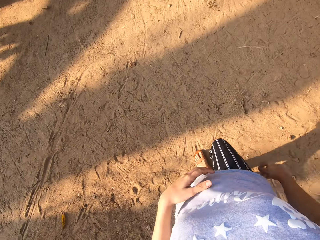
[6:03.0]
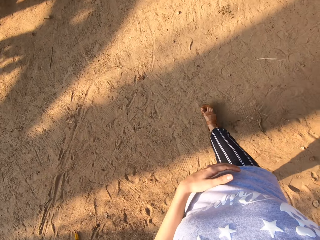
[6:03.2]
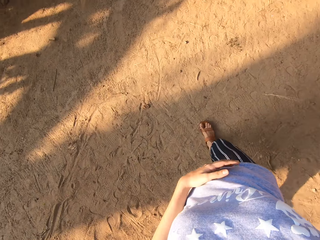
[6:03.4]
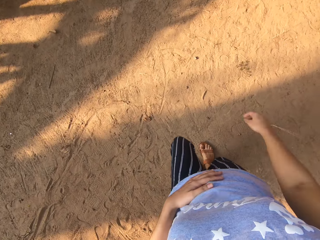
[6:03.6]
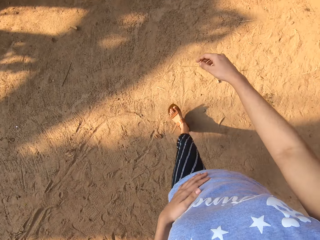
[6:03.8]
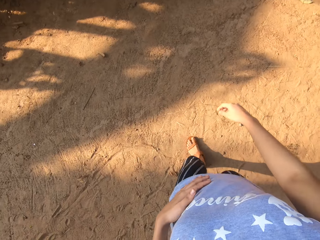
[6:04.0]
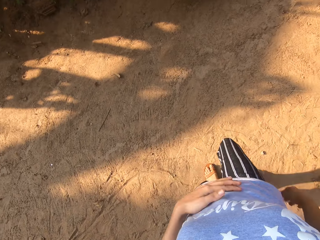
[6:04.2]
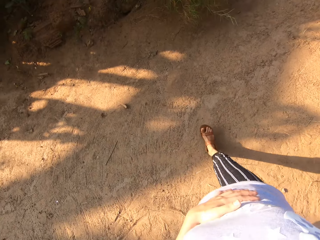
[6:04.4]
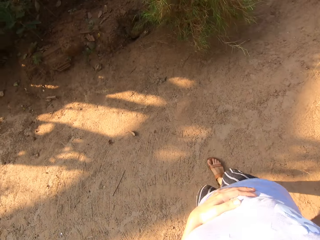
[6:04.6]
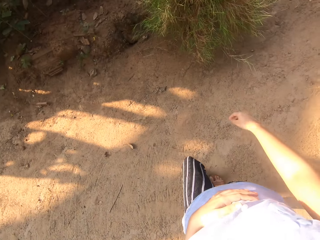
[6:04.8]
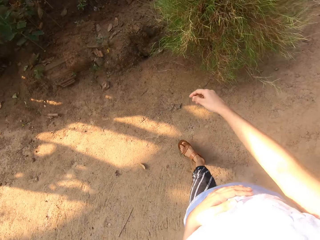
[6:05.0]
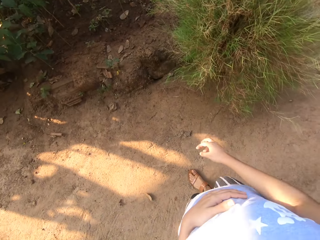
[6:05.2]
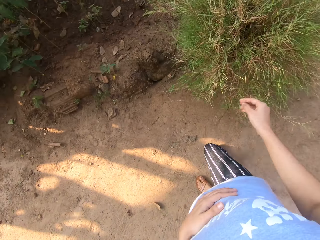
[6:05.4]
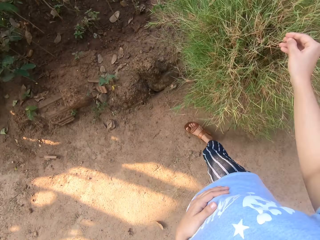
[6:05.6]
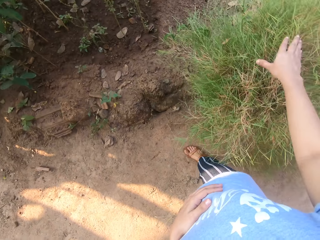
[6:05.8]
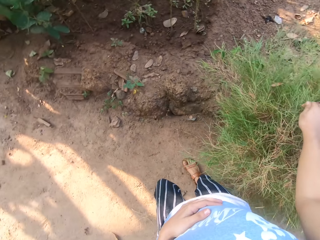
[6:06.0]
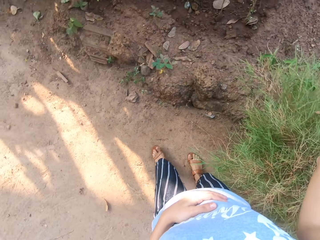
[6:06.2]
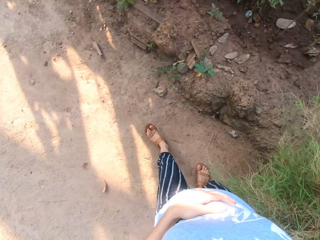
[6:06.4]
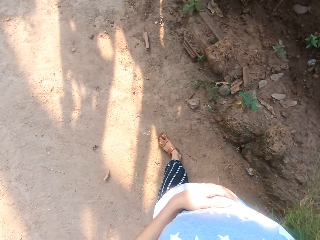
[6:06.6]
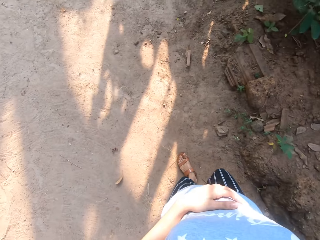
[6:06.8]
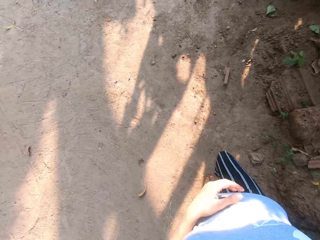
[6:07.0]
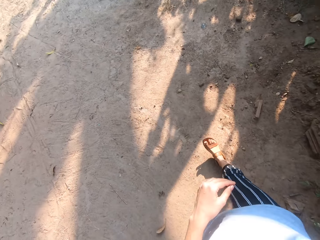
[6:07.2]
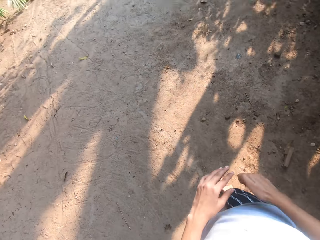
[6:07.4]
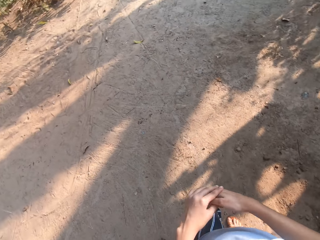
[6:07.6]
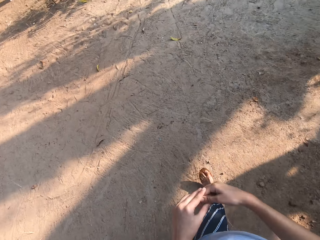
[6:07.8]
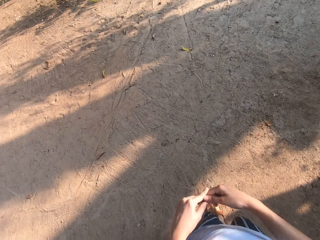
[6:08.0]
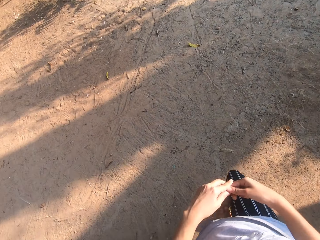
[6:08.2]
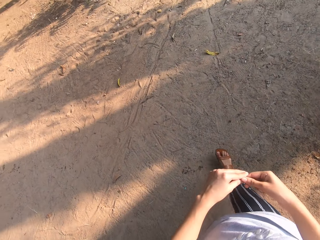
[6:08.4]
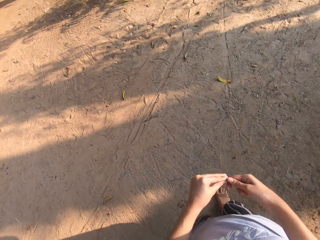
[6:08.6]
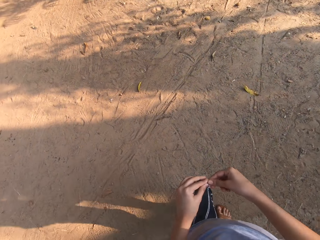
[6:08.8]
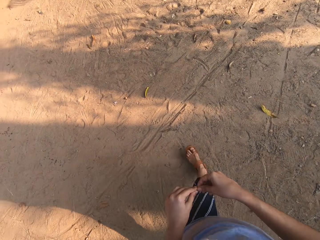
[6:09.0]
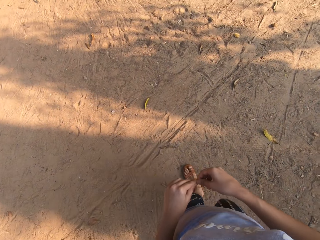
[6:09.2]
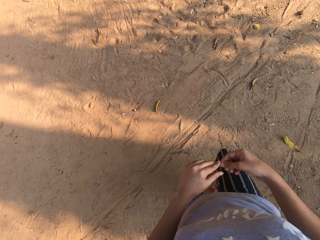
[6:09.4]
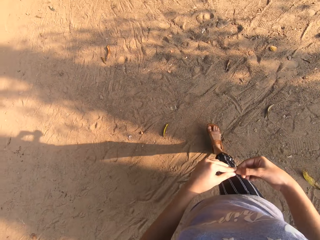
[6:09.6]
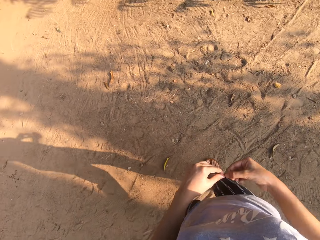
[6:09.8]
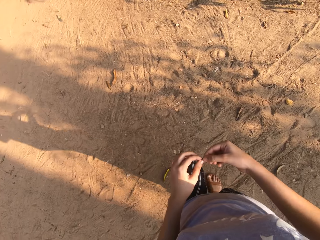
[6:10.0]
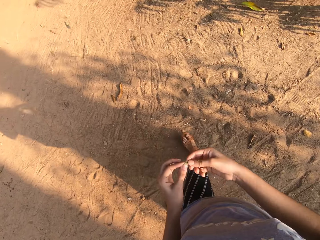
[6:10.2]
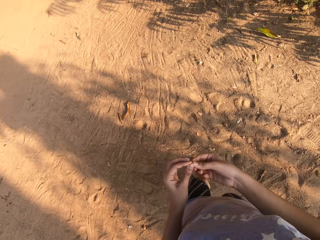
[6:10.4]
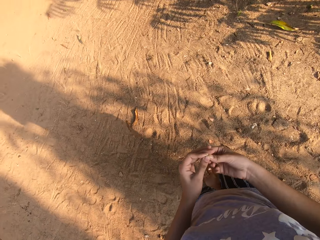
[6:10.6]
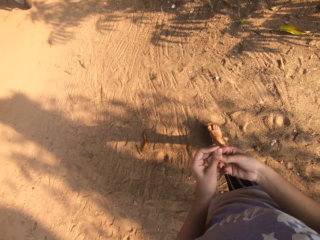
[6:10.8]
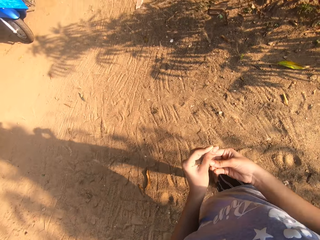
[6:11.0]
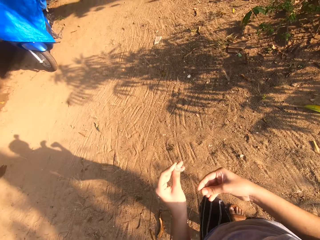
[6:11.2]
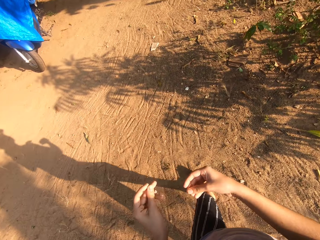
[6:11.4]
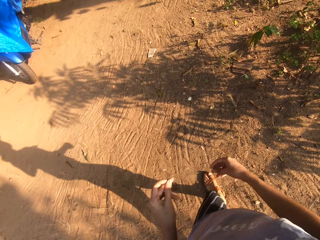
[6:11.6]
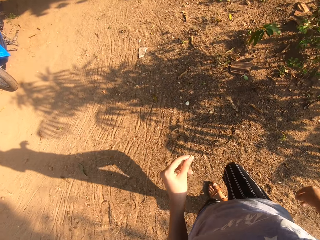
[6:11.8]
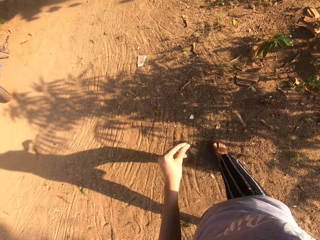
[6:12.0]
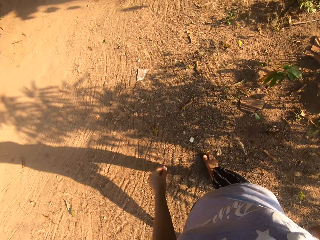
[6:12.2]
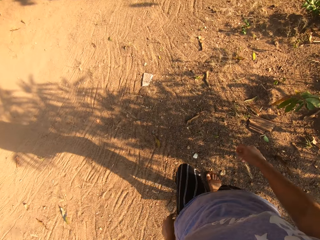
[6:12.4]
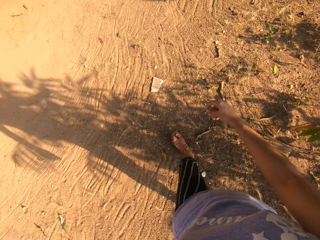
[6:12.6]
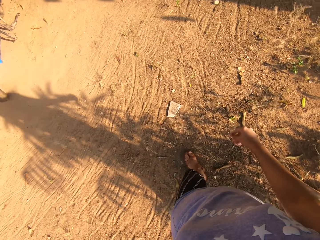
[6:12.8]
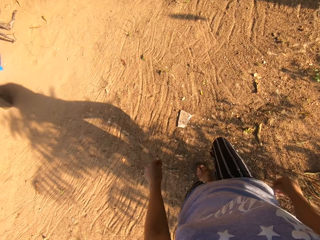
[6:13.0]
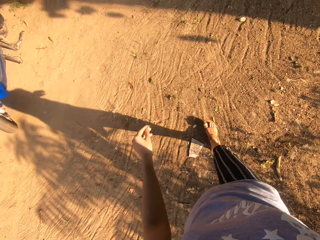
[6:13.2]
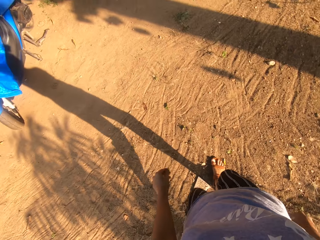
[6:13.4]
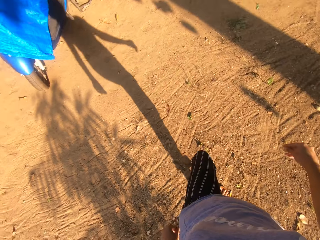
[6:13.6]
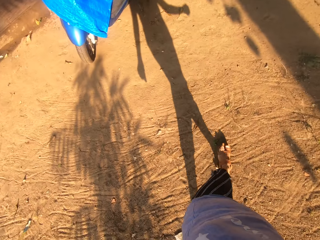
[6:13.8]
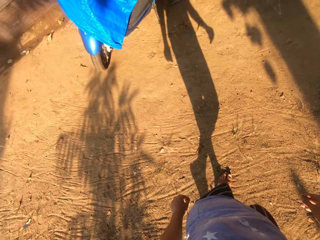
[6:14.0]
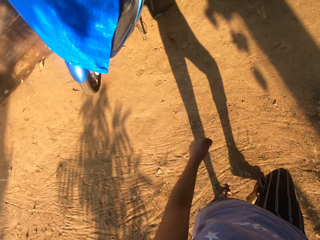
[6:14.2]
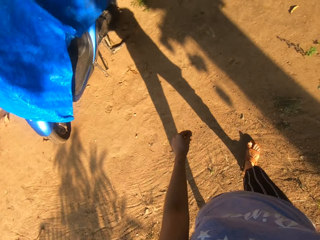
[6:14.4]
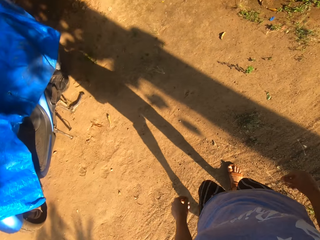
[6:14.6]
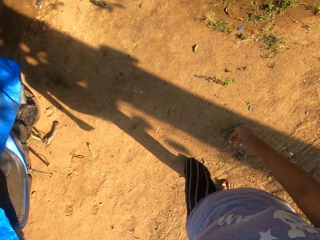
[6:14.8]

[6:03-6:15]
The camera wearer touches her stomach with her left hand. She cuts the flower with her right hand. She holds the flower with both hands. She holds the flower with her left hand.

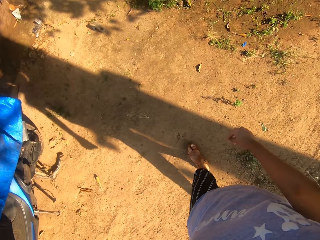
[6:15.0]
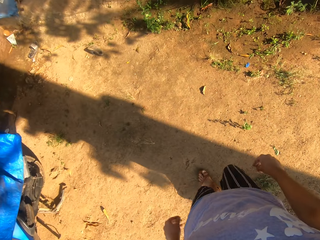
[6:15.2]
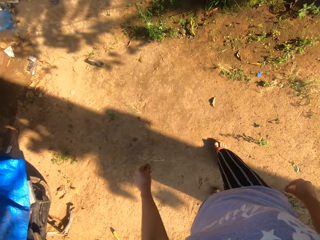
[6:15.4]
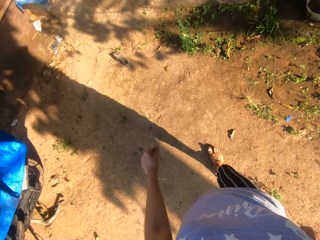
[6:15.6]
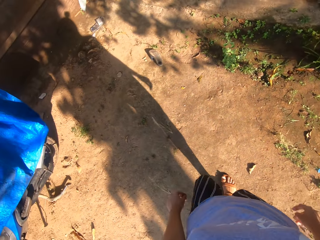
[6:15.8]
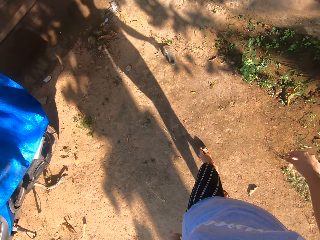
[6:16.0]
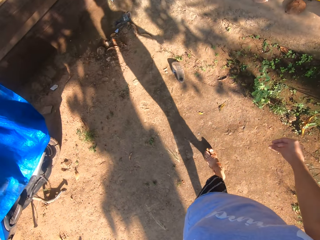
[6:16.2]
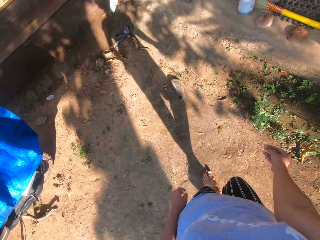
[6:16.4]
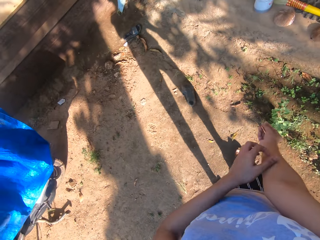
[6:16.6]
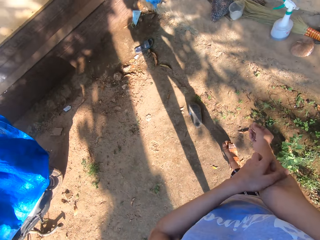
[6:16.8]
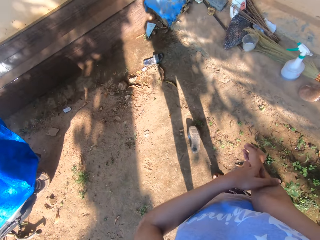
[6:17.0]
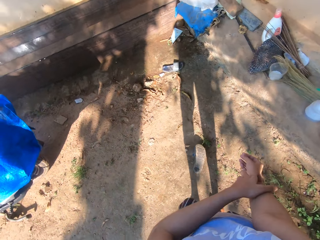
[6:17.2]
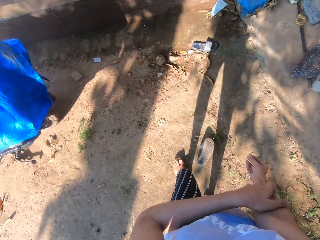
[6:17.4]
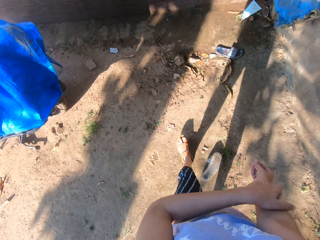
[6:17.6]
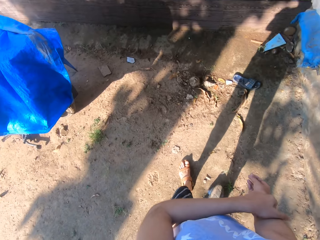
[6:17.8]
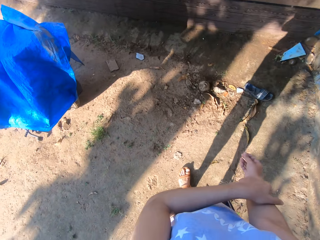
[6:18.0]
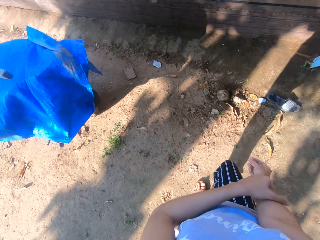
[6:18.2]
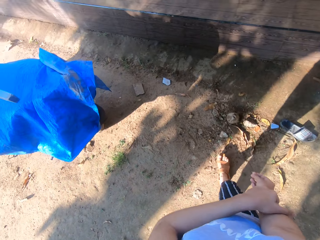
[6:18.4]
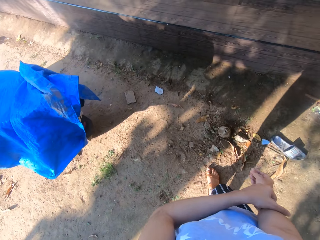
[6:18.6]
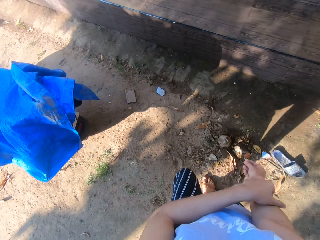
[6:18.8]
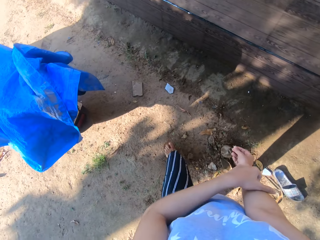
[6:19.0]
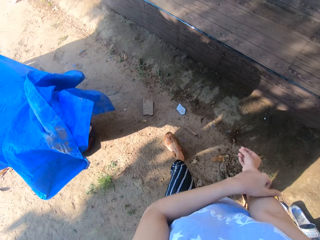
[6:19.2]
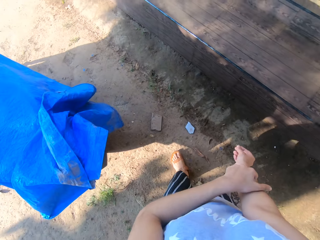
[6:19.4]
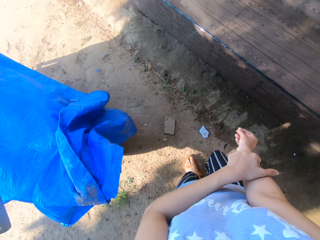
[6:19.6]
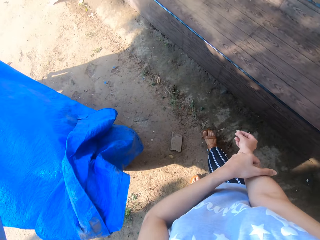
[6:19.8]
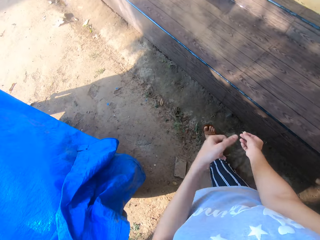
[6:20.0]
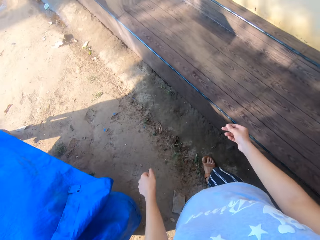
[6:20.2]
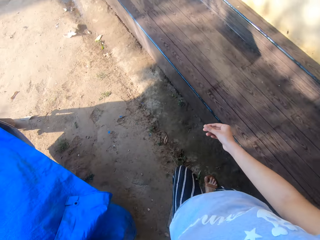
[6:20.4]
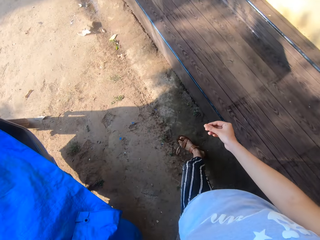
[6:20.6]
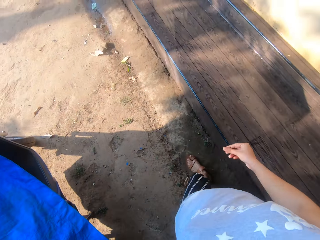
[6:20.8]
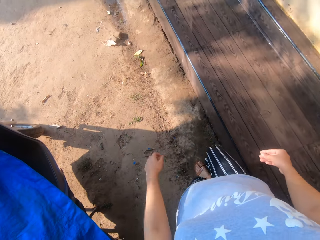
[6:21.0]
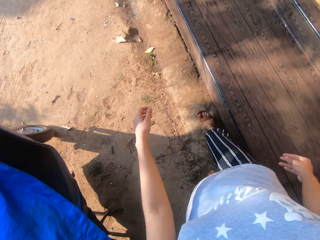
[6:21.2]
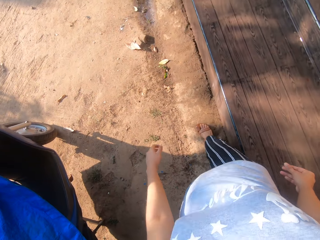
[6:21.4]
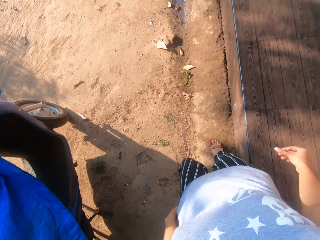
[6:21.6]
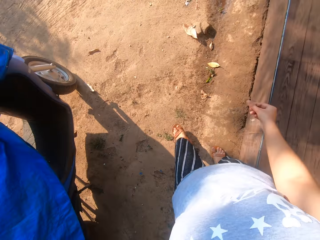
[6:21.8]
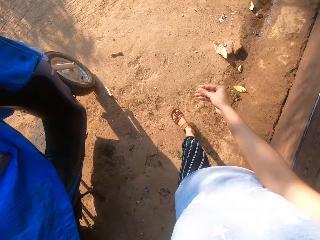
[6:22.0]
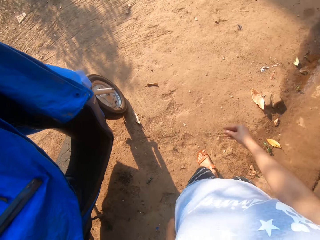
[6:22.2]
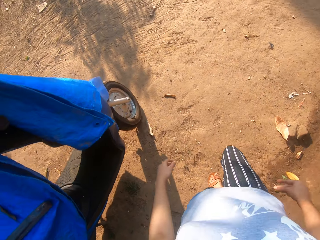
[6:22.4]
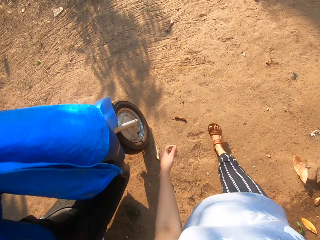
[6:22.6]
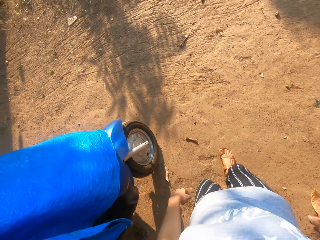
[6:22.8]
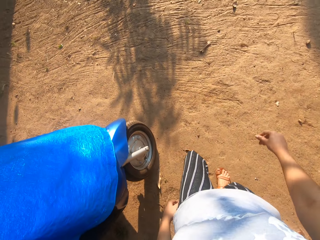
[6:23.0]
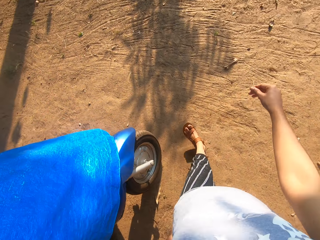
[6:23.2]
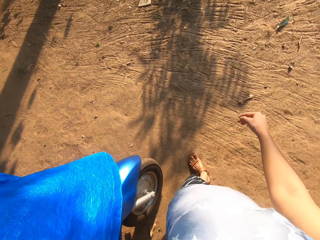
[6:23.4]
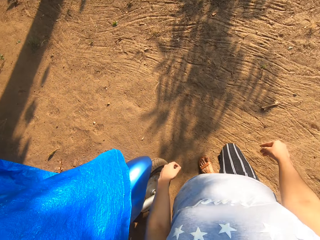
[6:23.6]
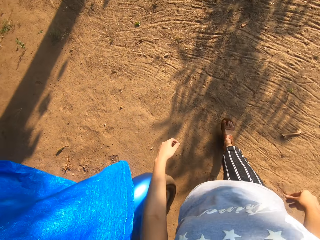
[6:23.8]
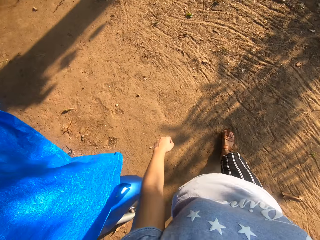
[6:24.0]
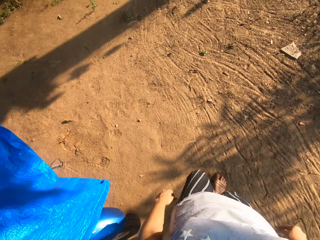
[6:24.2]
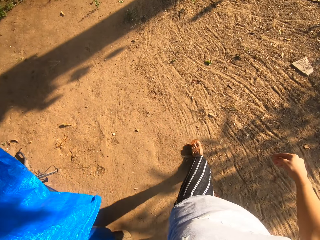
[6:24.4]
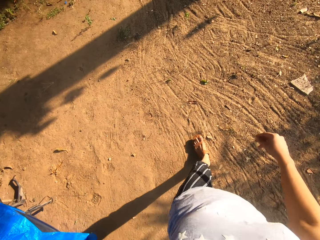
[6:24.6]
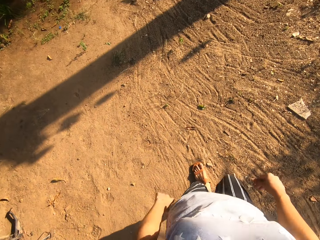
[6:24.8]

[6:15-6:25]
The camera wearer scratches her right hand with her left hand. She walks around the compound.
